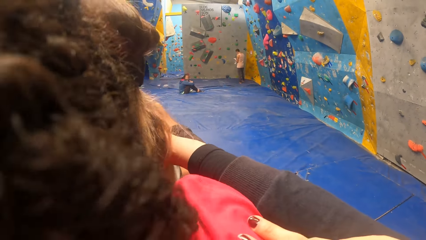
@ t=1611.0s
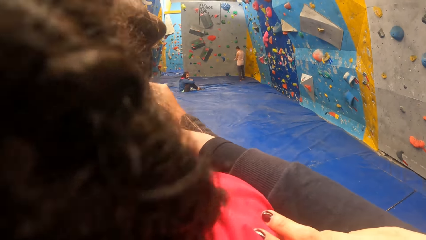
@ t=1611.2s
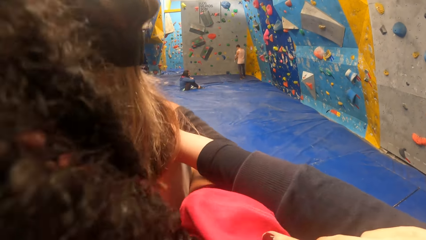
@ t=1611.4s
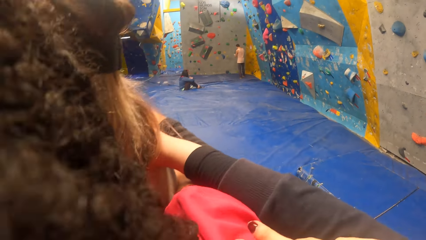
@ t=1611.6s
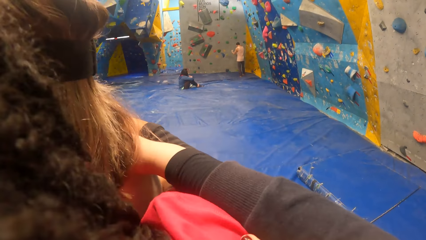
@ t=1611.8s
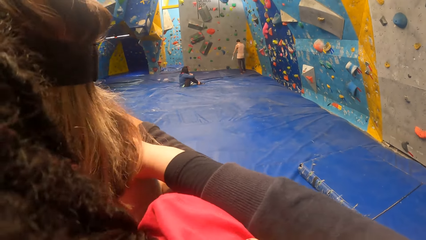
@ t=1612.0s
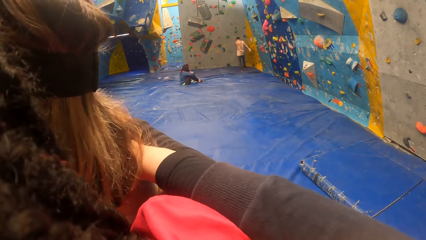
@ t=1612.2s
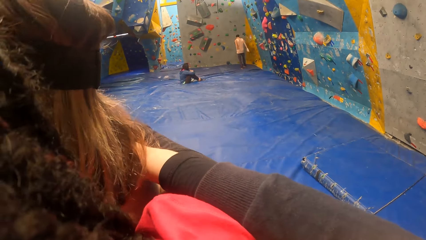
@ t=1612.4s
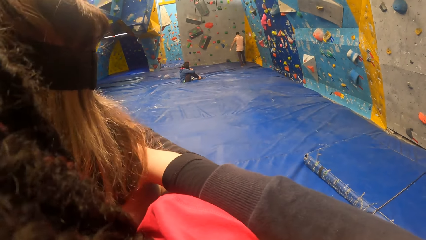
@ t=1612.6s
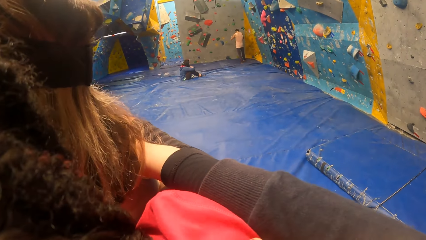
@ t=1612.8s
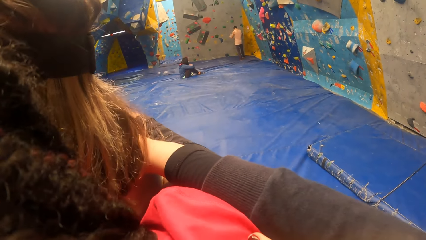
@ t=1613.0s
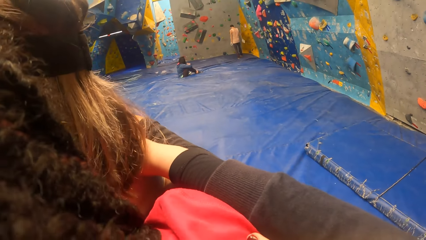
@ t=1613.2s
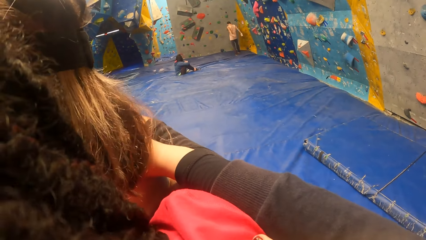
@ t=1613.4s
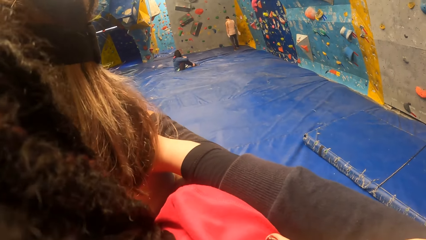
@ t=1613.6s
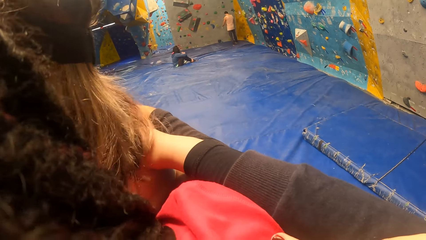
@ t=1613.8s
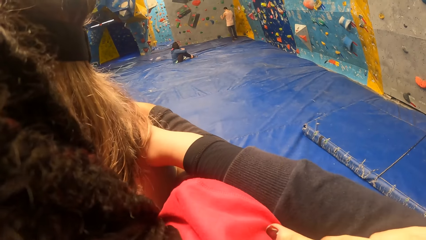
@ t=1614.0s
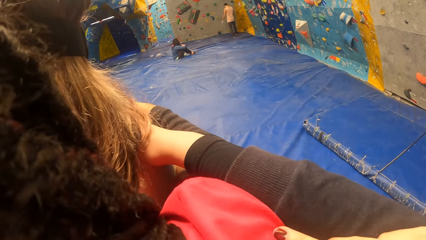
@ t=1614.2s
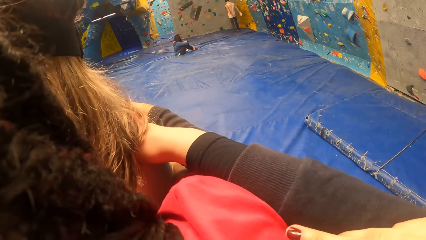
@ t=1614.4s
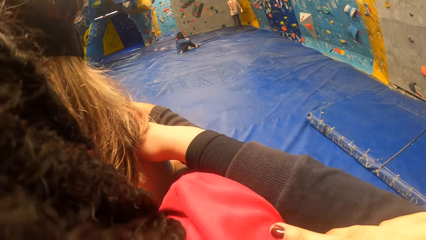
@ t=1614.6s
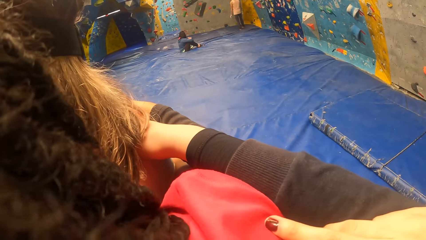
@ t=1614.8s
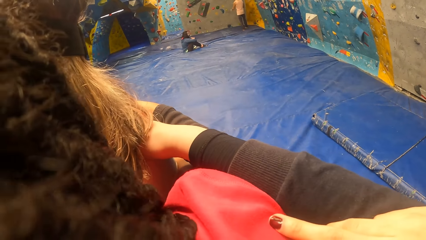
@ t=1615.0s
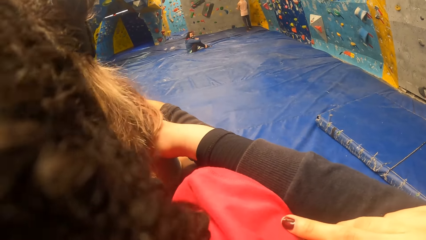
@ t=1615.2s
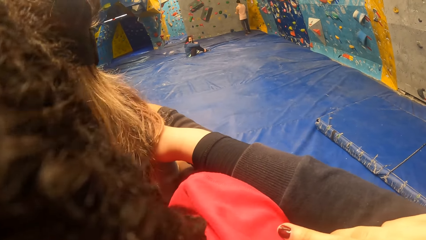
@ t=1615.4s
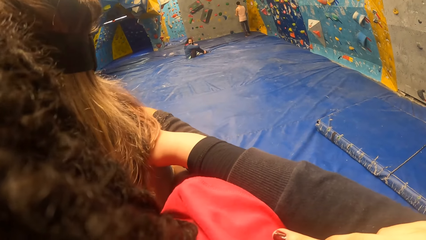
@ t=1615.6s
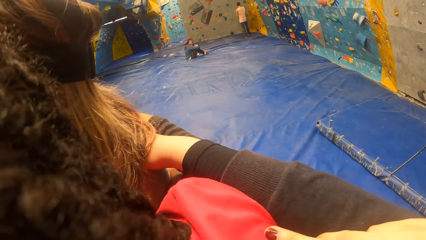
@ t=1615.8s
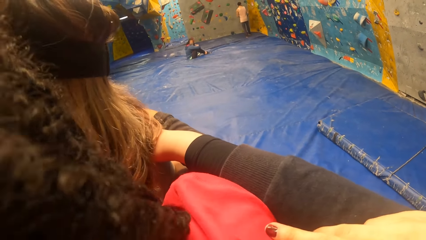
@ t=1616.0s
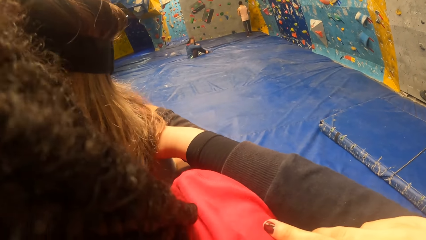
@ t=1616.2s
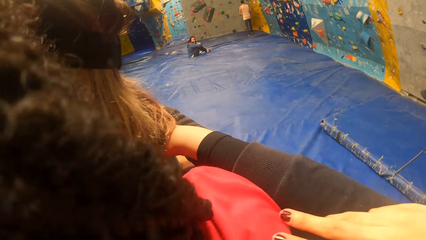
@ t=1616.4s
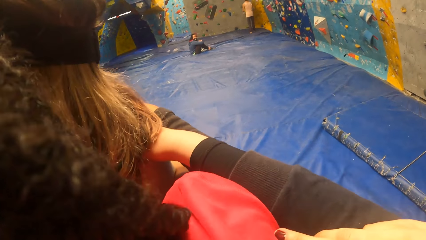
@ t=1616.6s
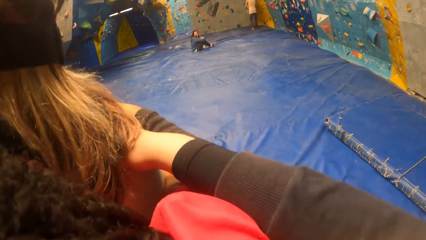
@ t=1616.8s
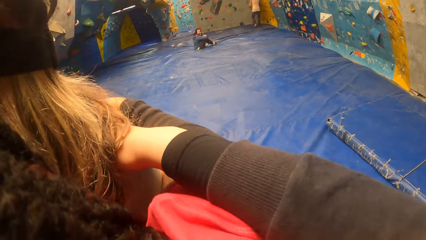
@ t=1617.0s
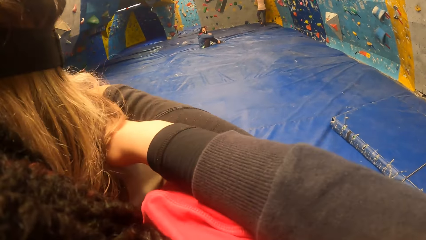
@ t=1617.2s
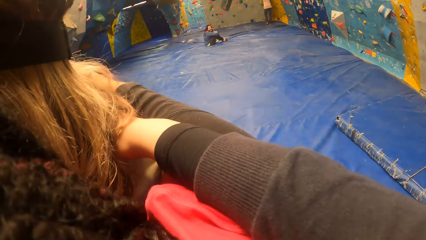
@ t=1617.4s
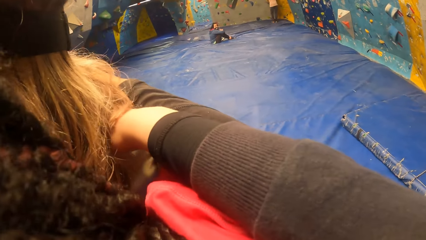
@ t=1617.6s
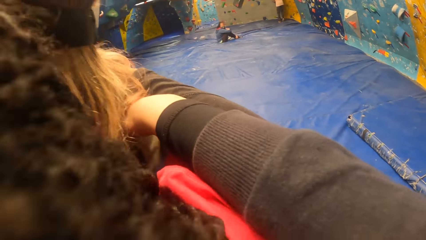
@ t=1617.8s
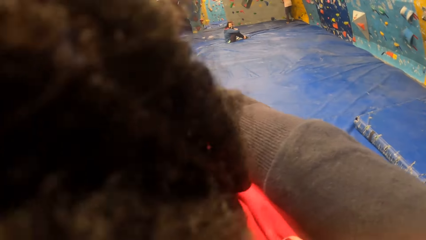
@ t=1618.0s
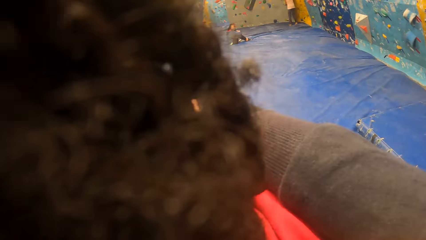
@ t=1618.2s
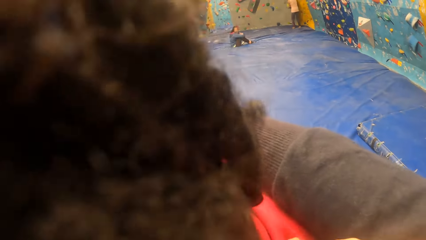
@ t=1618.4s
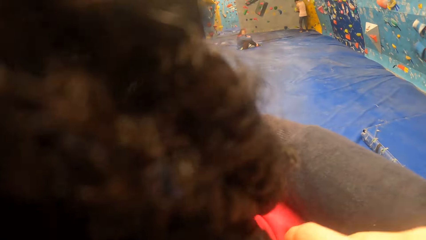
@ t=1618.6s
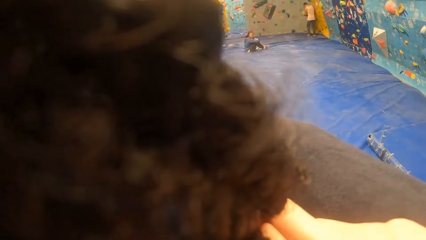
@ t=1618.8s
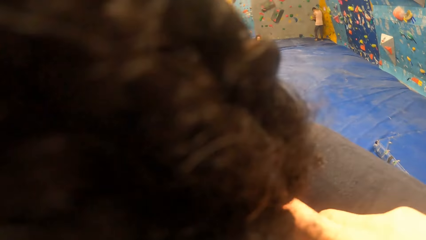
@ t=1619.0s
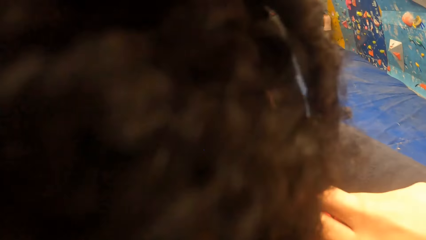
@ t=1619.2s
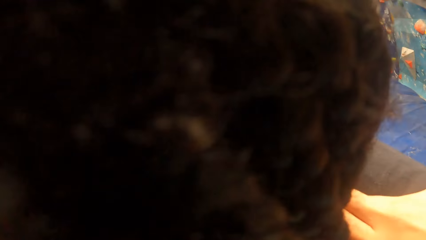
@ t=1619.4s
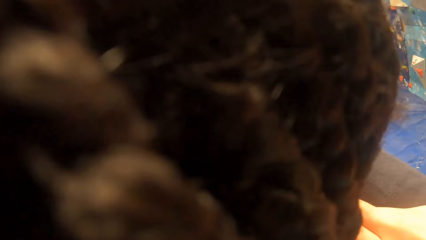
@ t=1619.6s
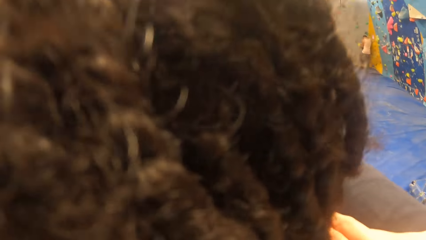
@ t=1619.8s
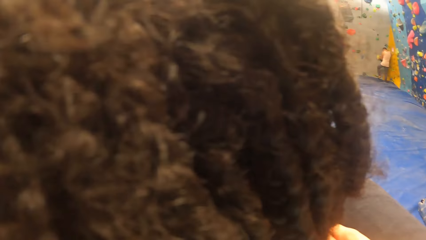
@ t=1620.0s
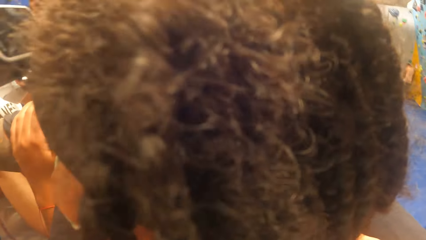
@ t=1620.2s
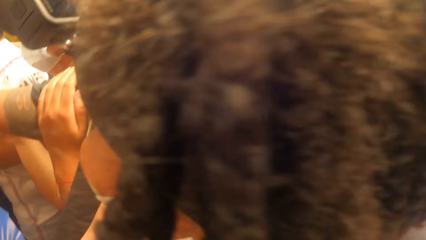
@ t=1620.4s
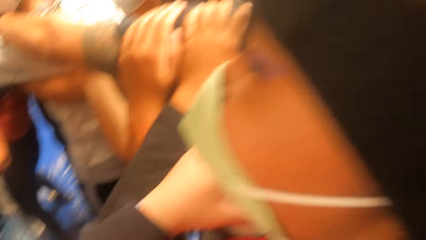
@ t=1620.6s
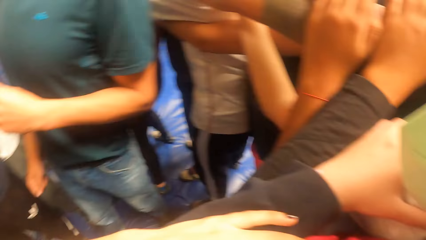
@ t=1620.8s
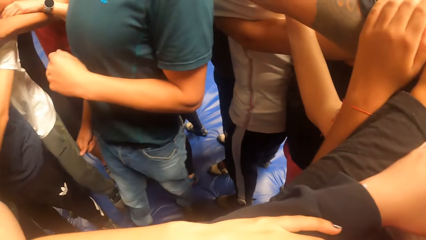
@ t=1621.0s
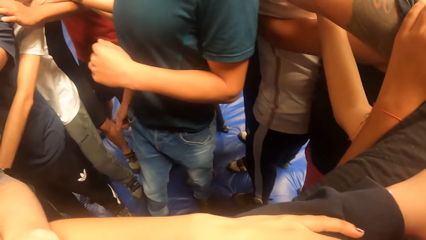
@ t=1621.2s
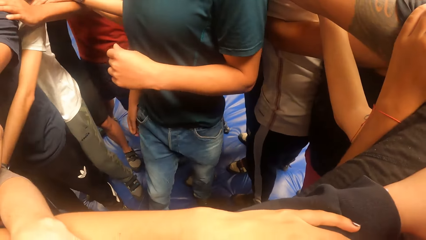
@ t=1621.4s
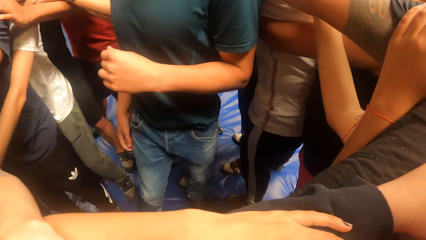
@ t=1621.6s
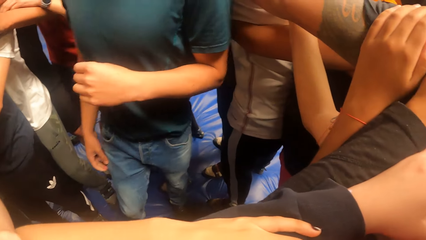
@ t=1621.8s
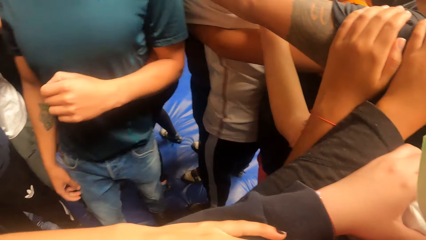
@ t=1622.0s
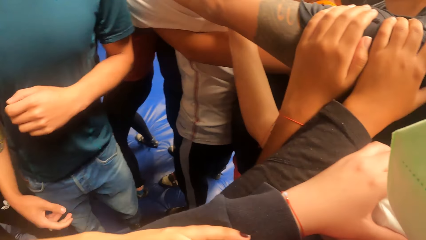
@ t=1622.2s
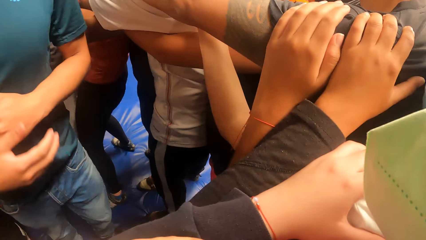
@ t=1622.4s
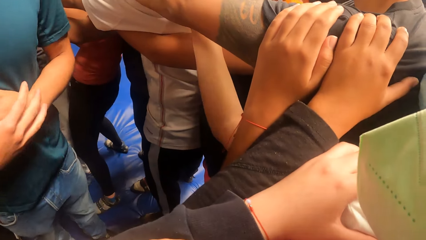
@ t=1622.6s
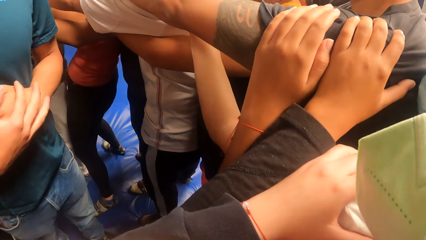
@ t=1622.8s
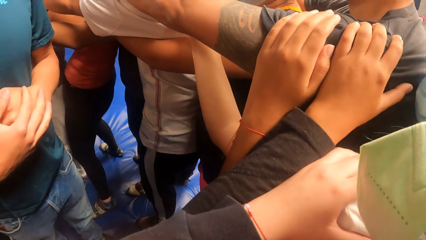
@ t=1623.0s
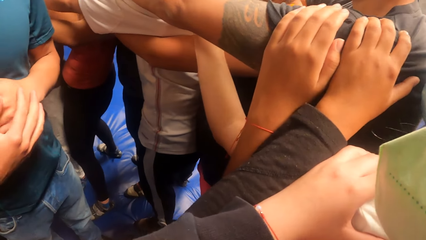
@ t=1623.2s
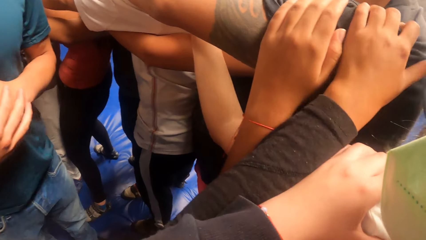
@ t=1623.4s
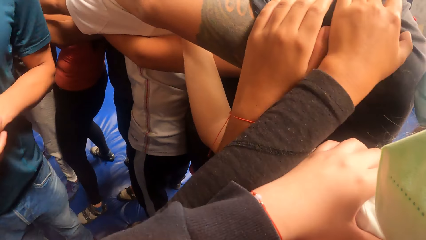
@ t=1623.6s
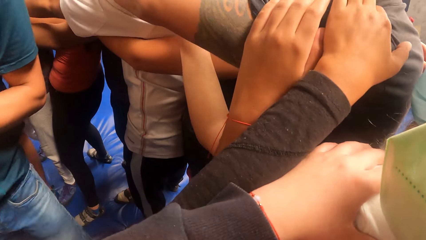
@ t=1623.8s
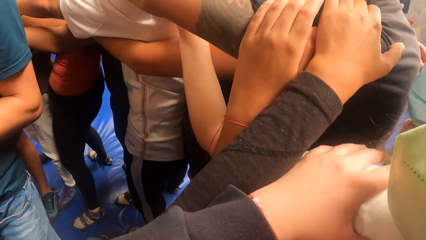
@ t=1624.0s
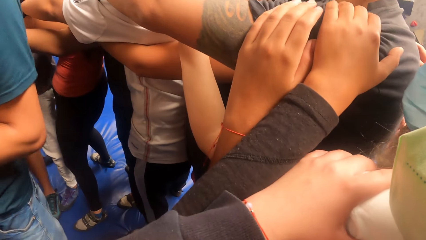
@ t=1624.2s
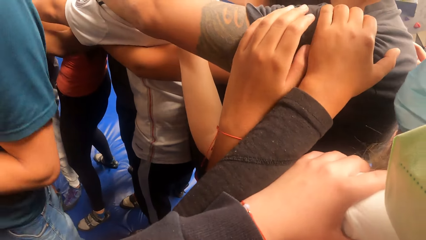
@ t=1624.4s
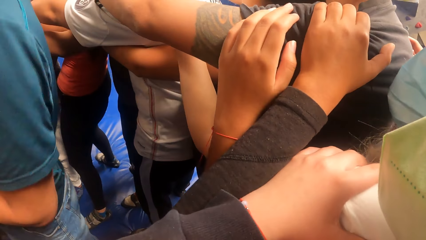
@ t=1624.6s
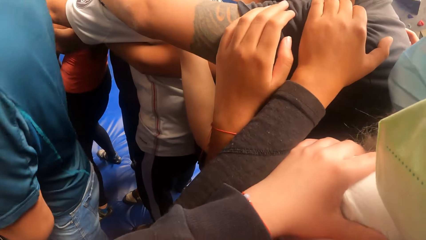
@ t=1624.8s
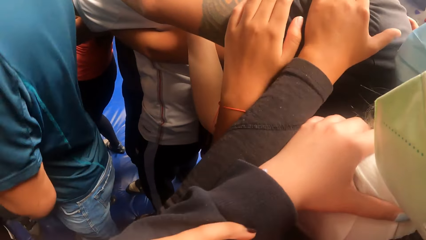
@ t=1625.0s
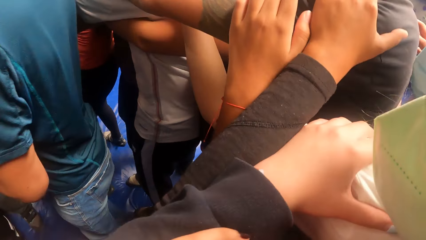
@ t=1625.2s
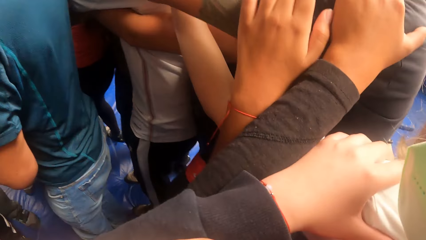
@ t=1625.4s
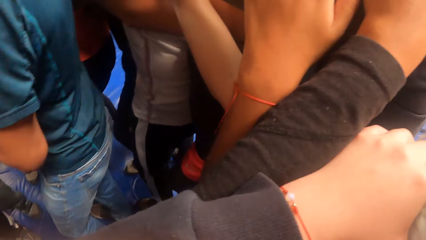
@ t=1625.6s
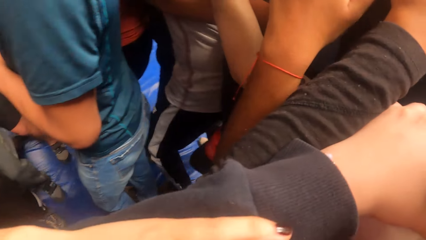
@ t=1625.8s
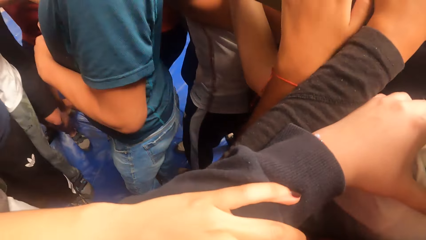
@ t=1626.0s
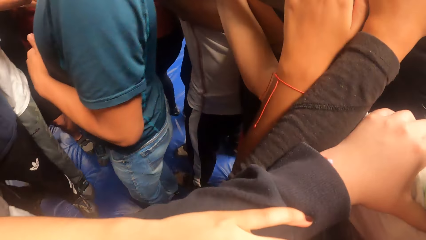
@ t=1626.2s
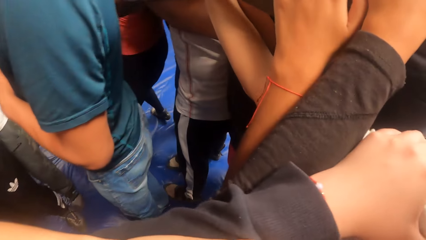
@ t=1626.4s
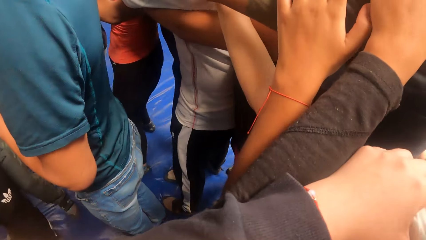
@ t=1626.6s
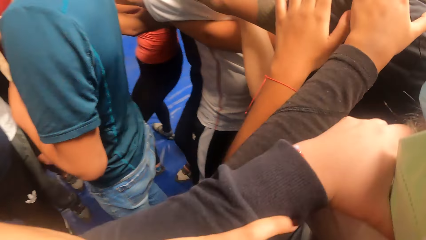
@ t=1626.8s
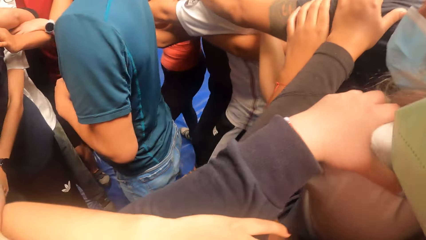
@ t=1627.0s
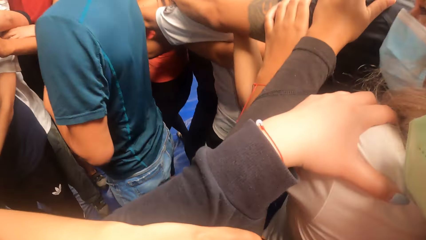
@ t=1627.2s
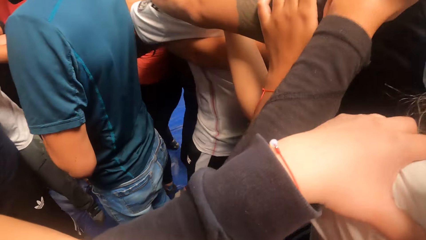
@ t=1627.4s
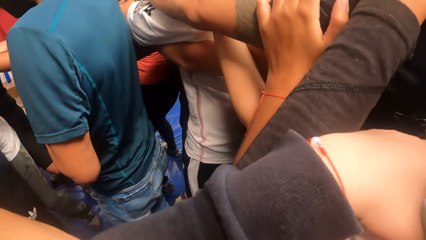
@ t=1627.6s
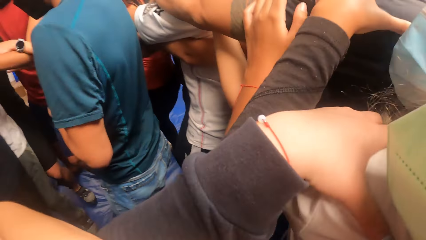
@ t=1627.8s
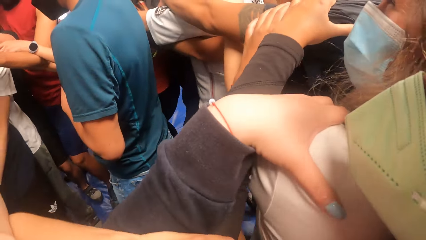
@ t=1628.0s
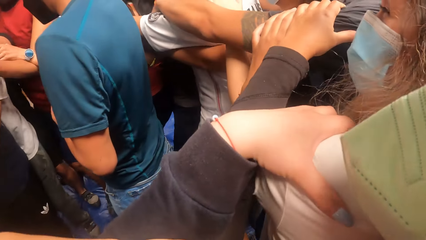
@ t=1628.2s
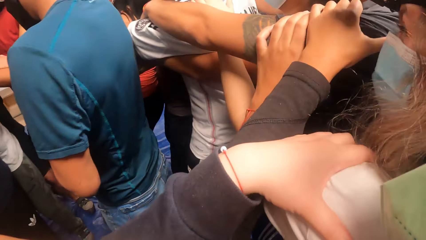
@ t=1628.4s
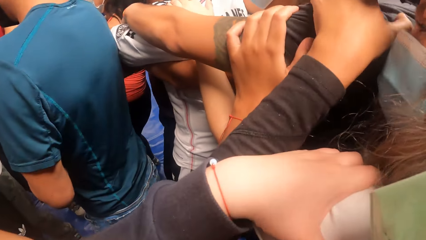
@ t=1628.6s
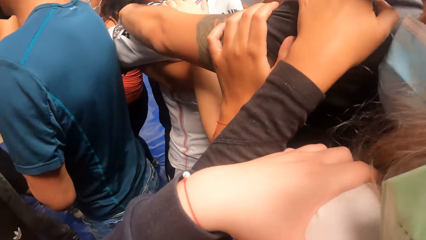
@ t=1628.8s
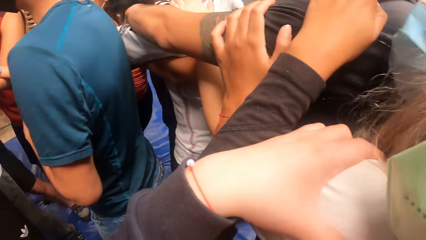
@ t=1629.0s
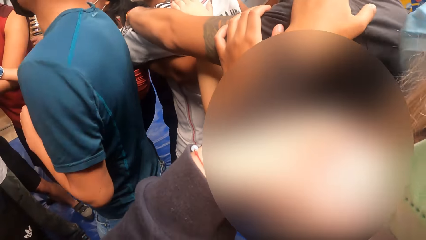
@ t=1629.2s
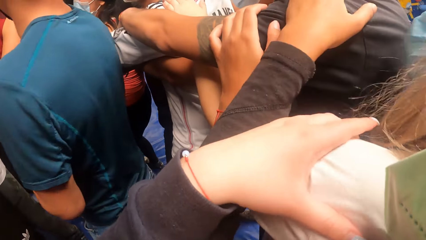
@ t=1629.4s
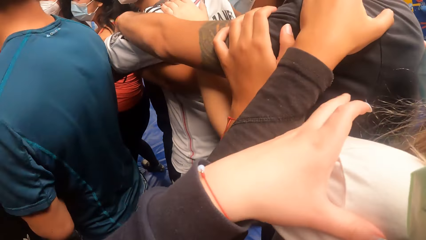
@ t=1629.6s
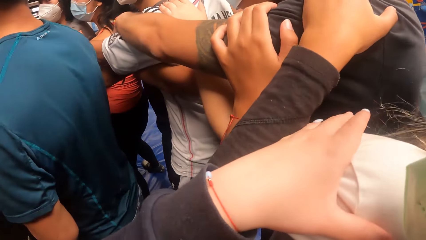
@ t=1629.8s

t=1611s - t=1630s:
The camera wearer holds the lady at her shoulders. A man interacts with the camera wearer and the group of people in the game arena. The camera wearer exercises with the group of people in the game arena.
